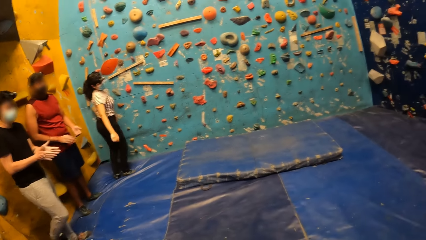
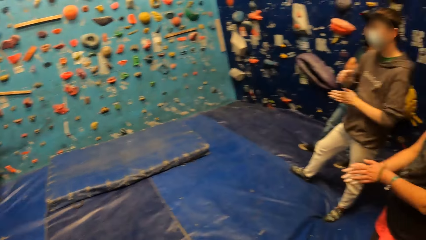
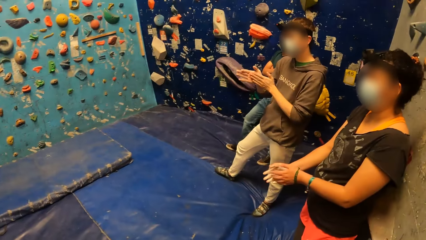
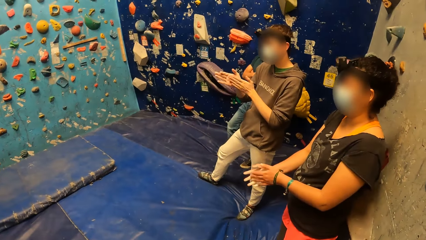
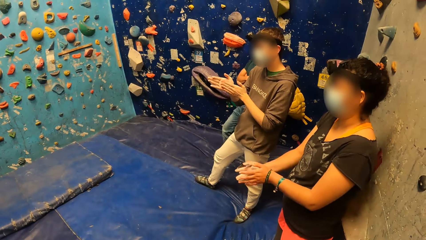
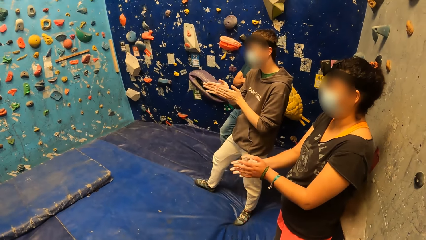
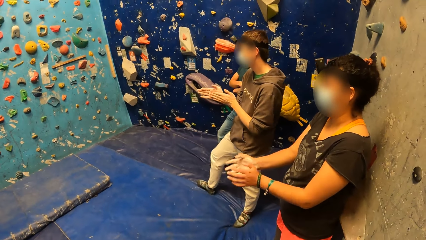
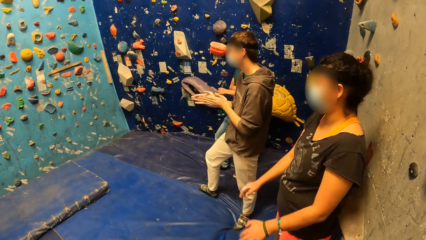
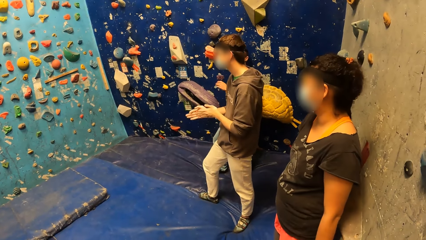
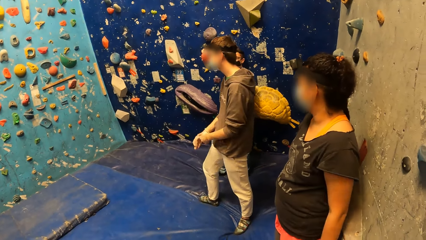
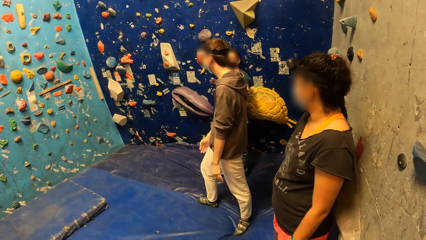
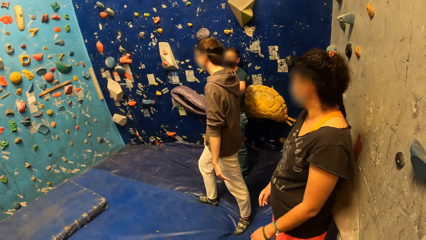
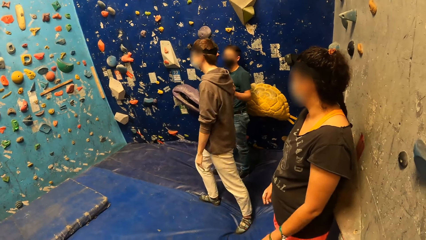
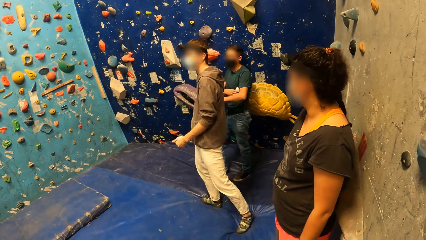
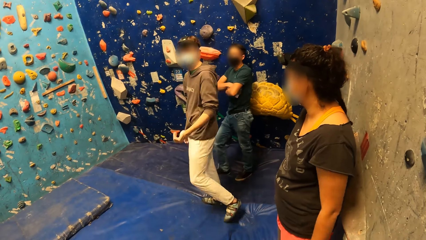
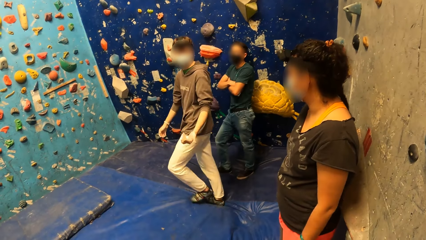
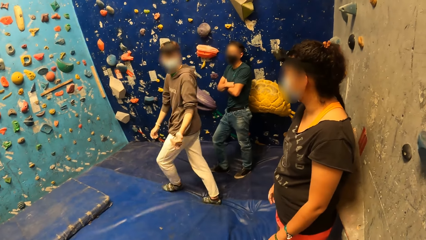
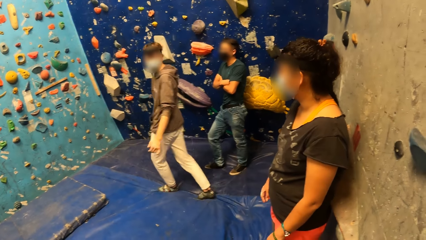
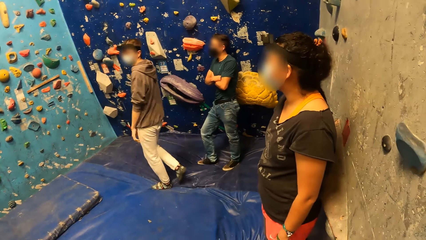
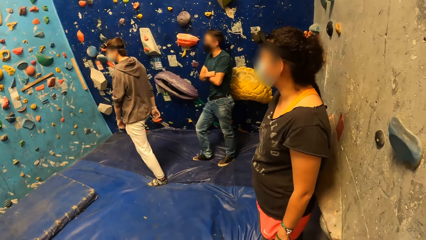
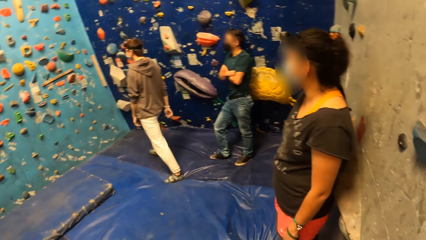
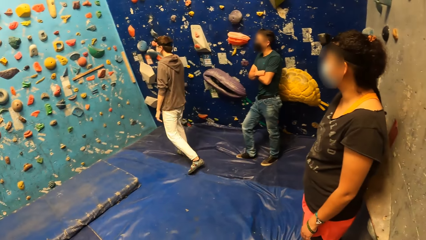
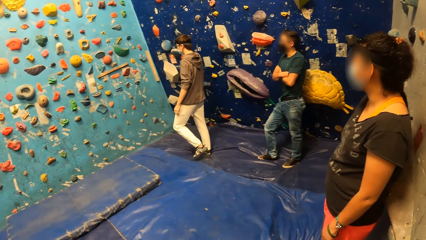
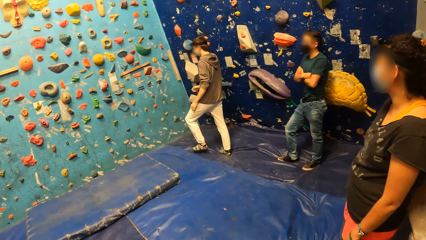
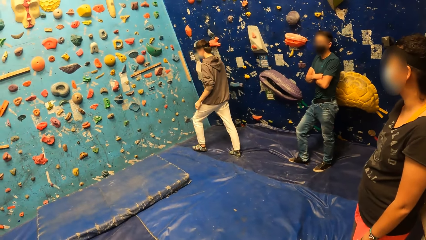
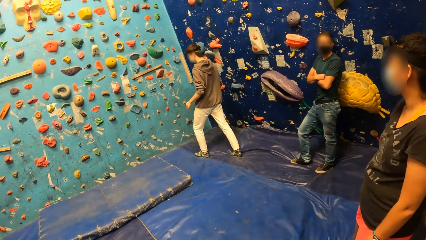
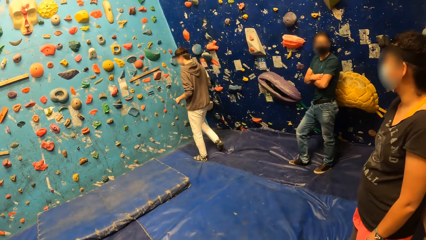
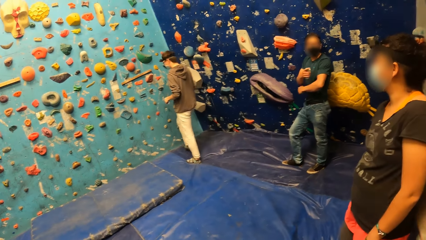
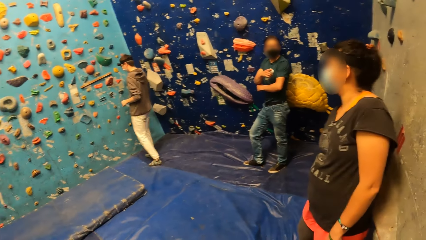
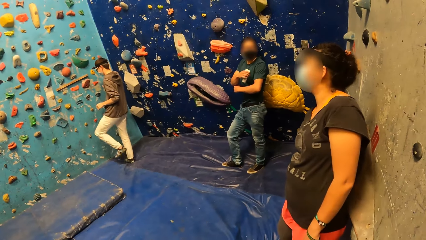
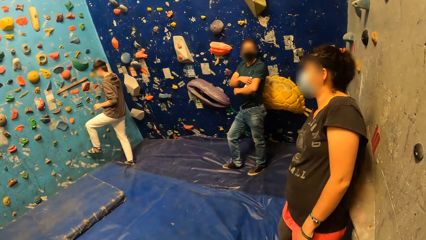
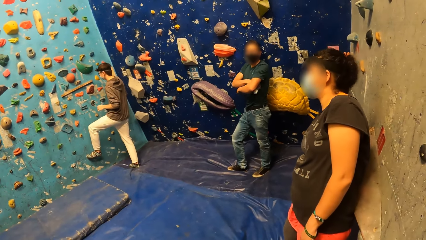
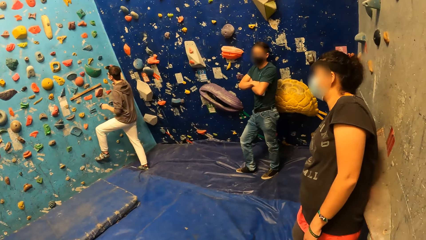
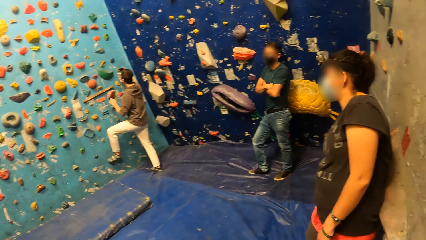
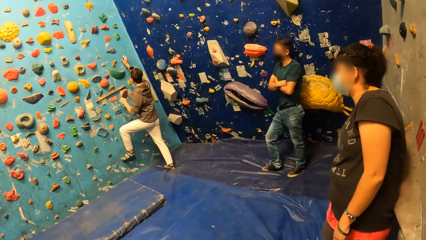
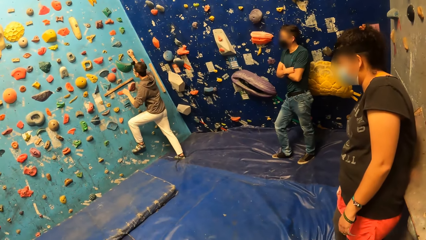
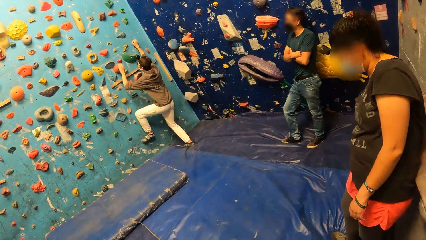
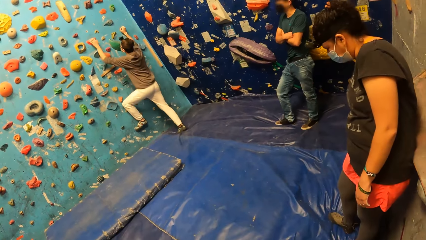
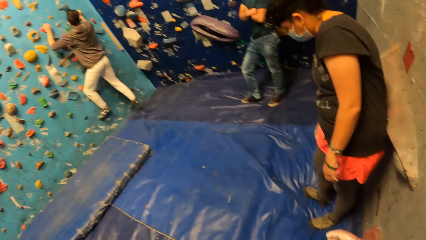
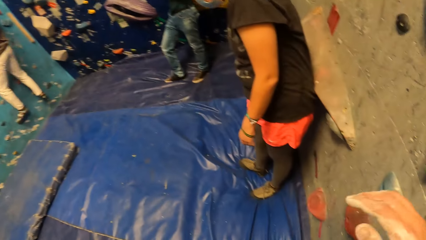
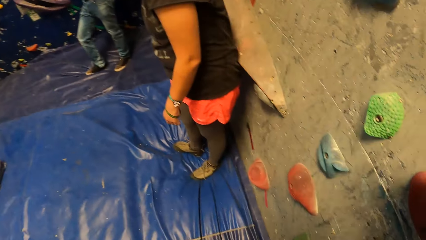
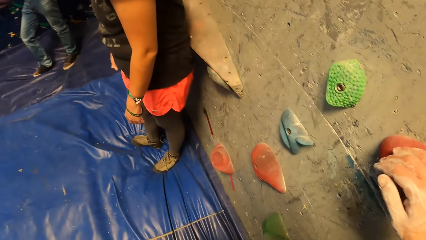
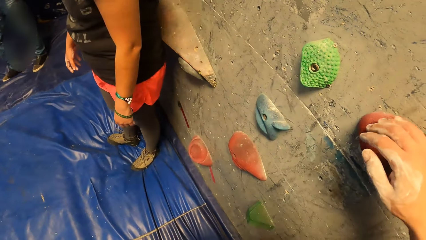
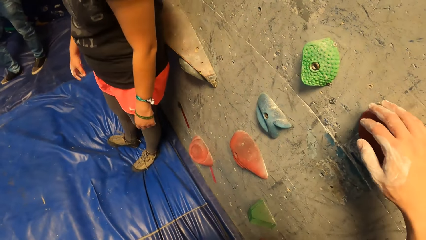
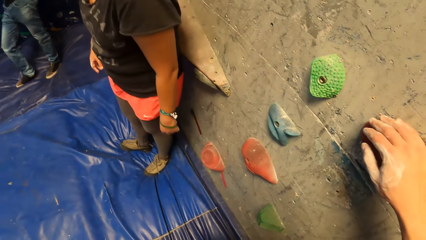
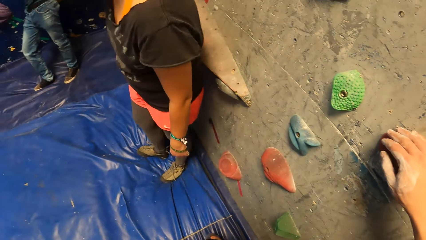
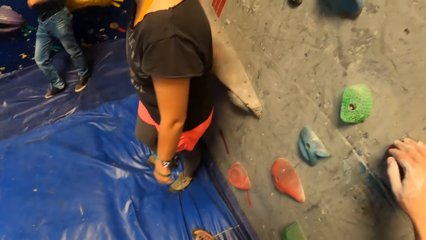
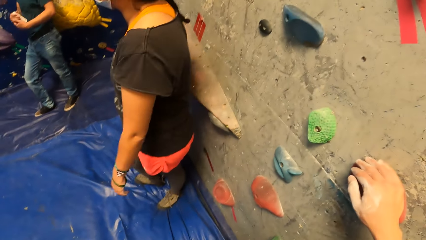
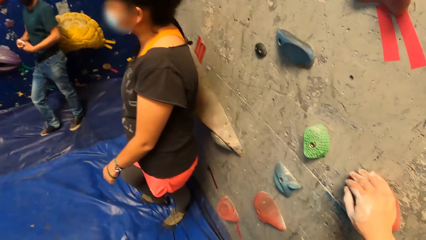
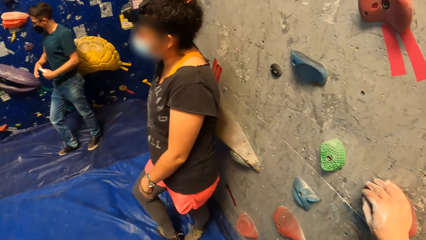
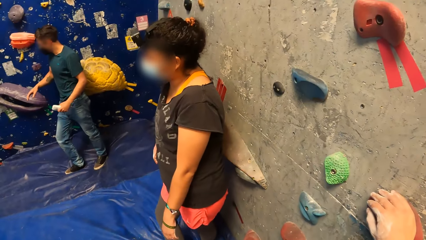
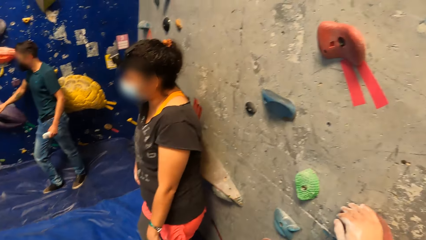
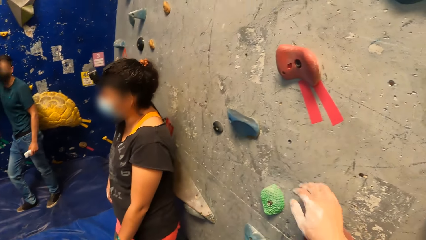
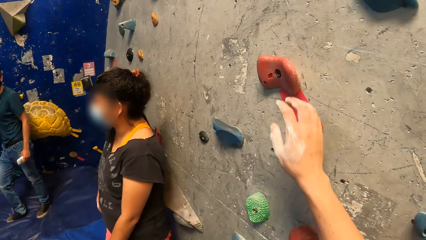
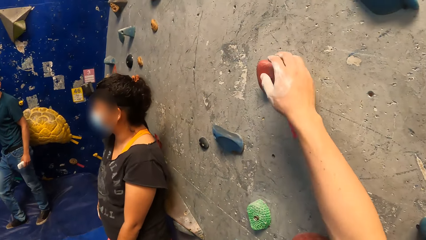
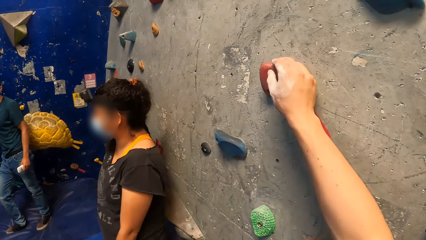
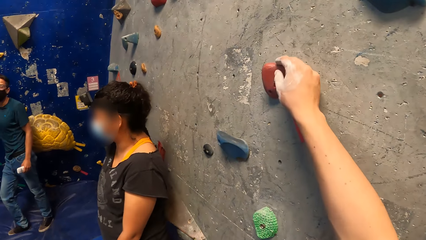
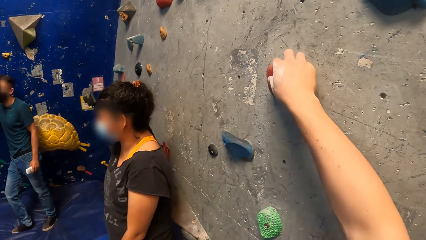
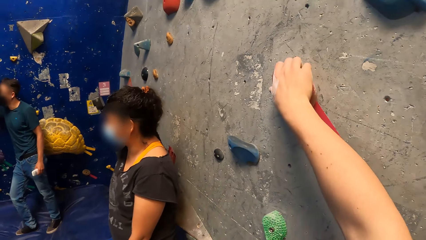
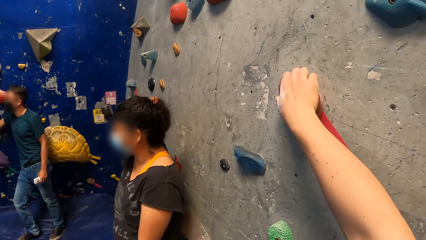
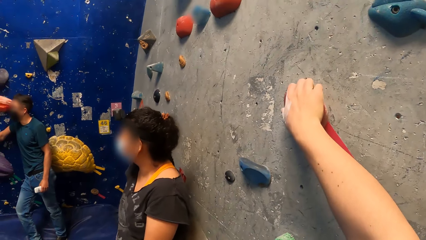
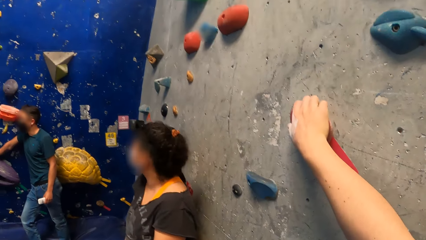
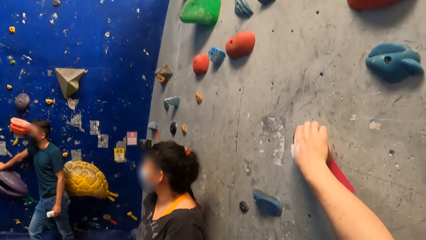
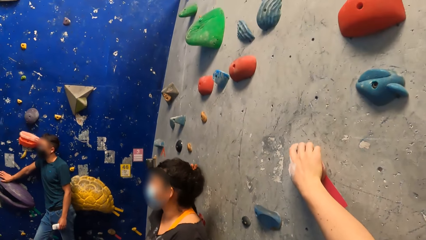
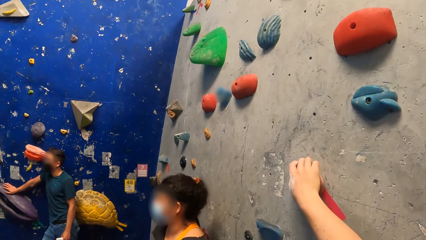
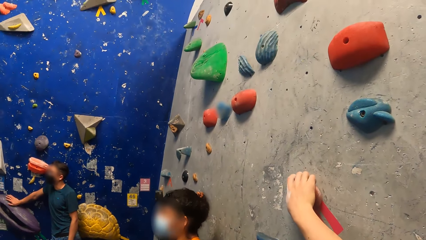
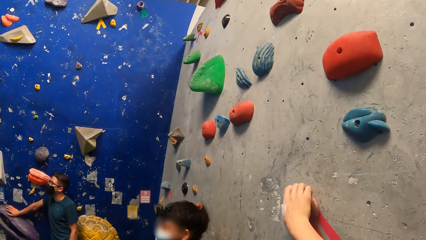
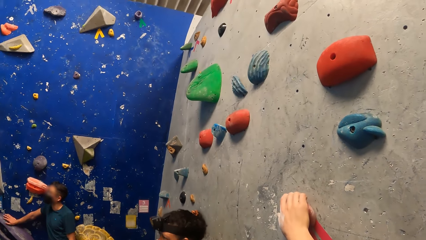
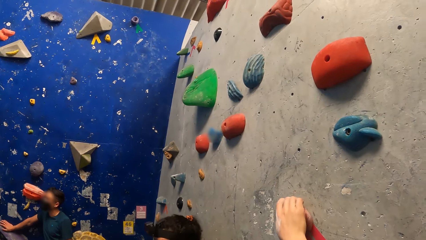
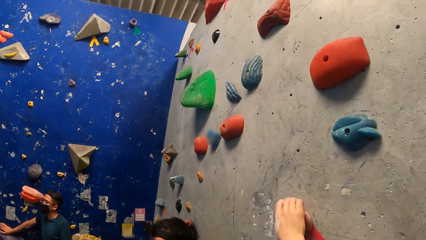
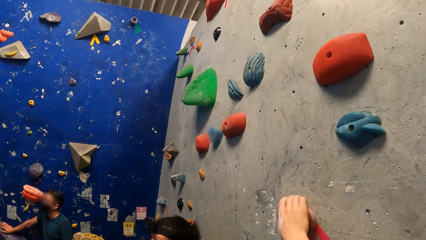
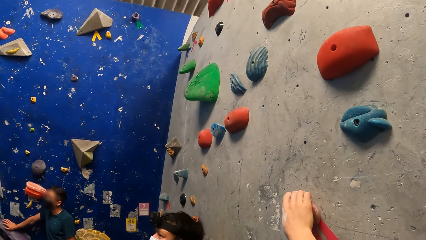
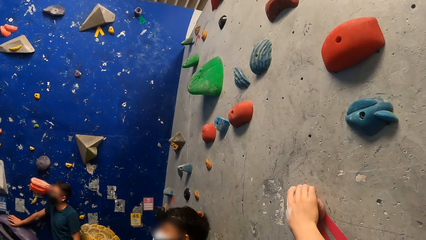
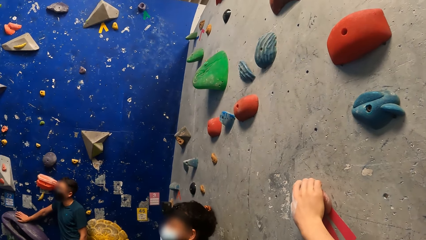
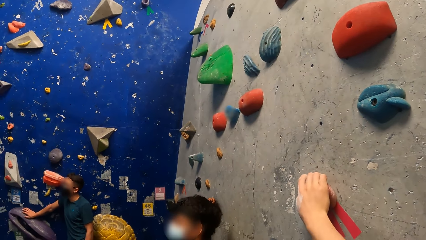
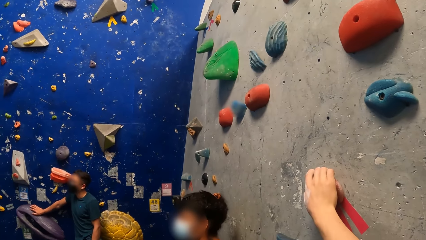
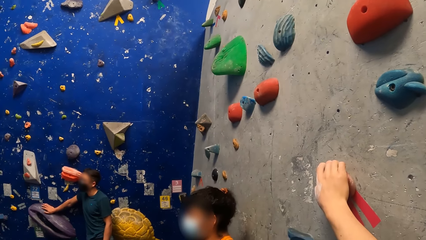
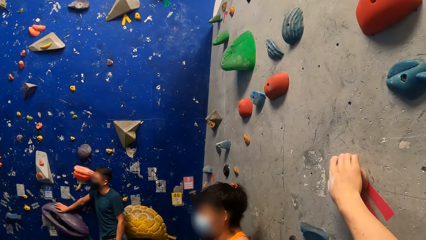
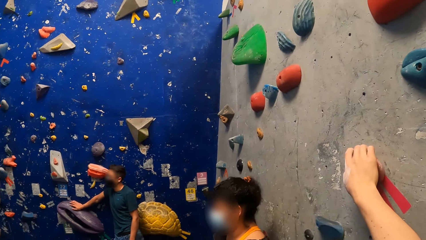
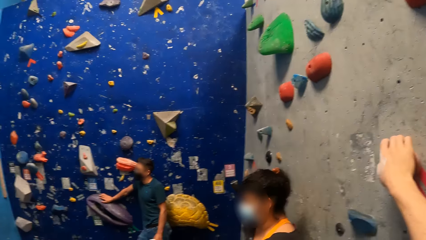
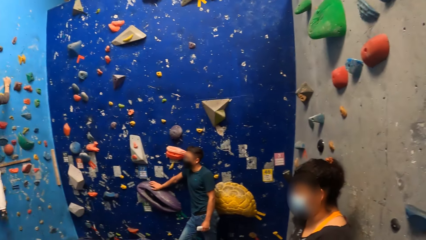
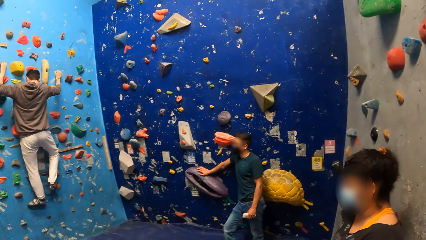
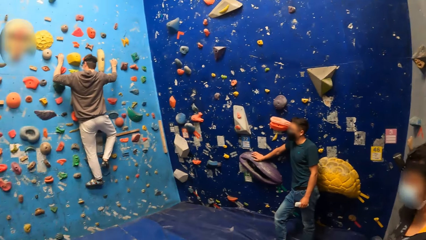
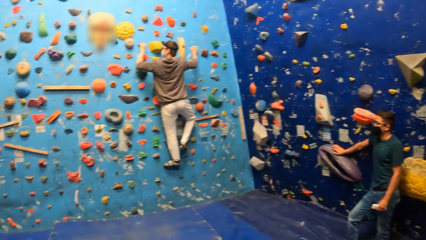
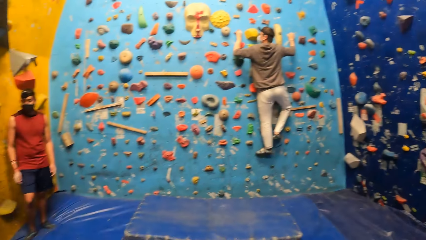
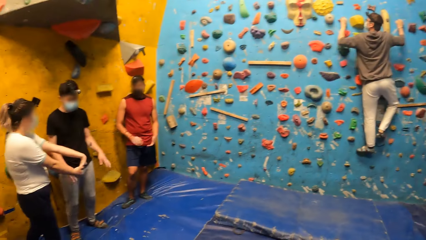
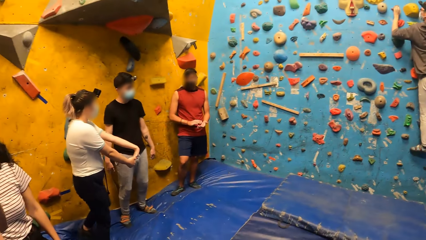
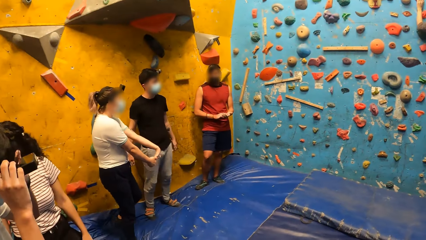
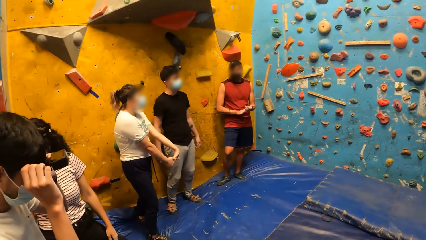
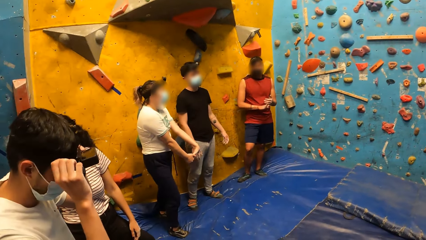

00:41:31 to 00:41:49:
A man claps his hands. A woman claps her hands. Another man claps his hands. The other man climbs the bouldering wall. The camera wearer places his right hand on the crimp on the bouldering wall. He holds the rock climbing game. He places his right hand on the crimp on the bouldering wall again. He looks at the people.
